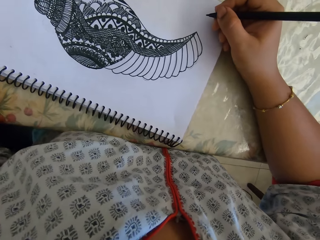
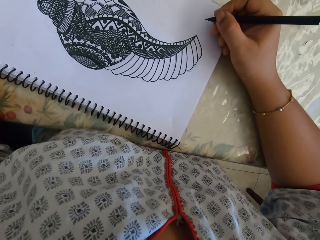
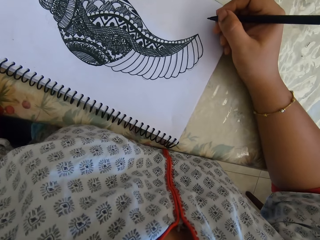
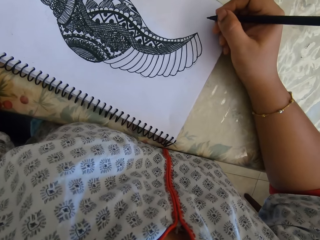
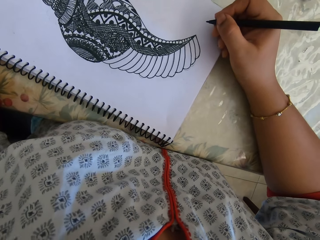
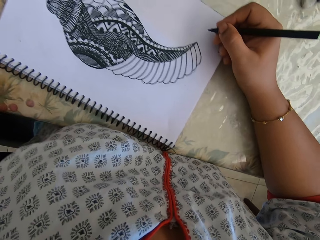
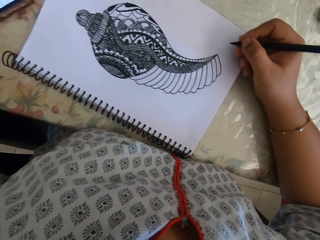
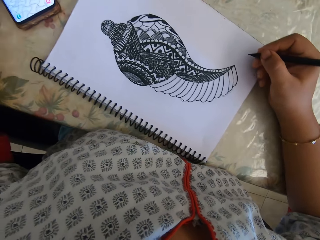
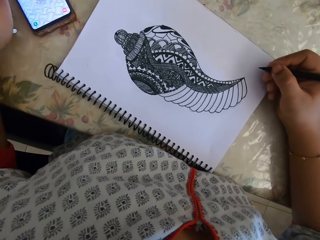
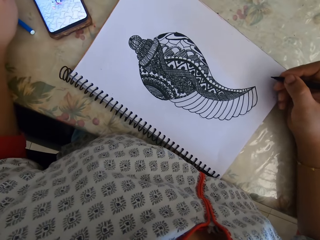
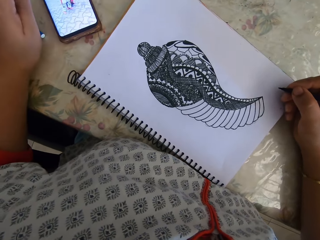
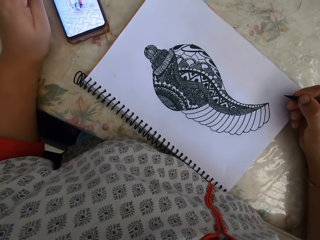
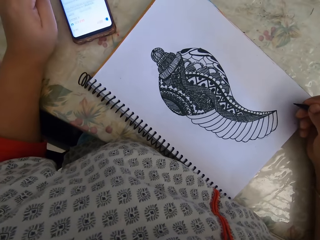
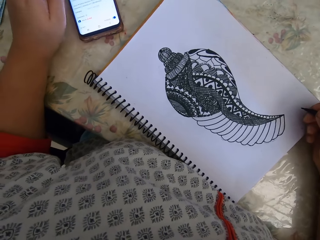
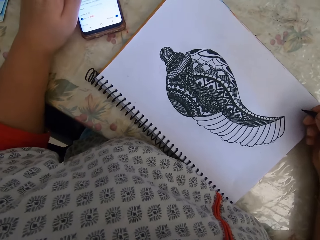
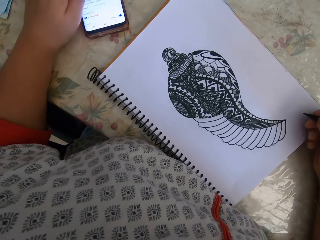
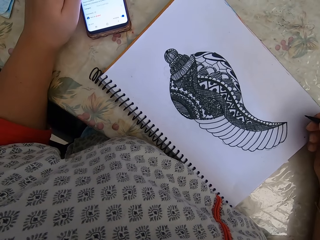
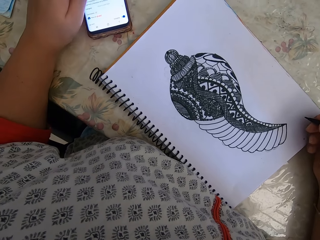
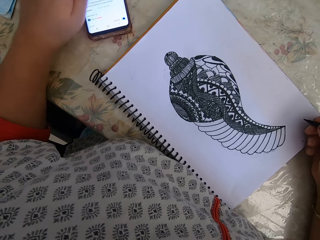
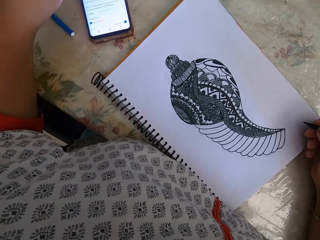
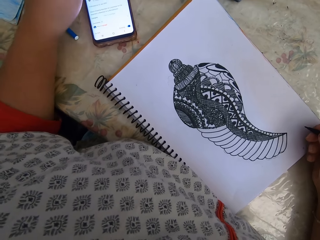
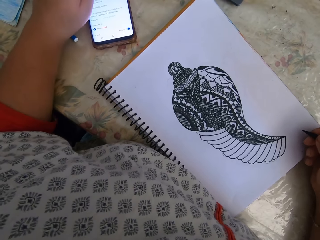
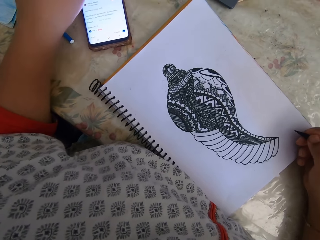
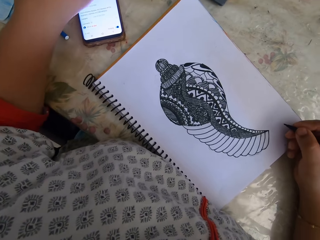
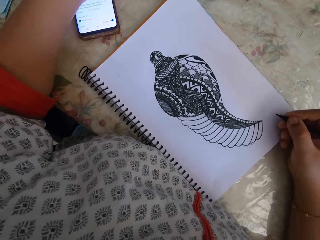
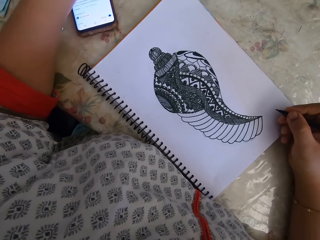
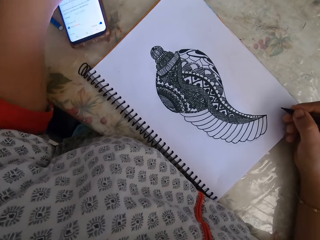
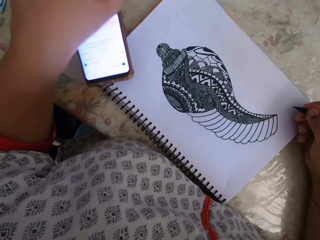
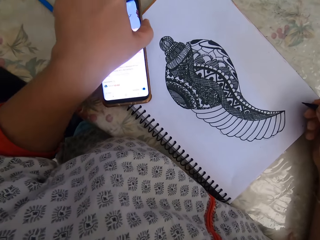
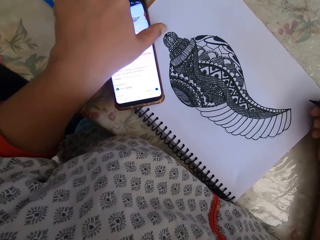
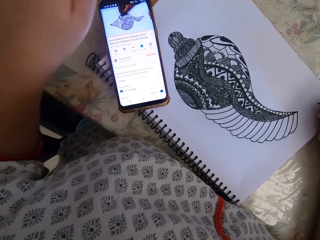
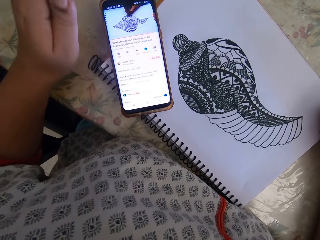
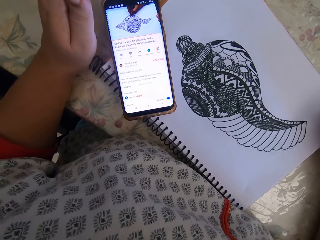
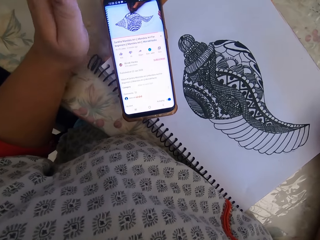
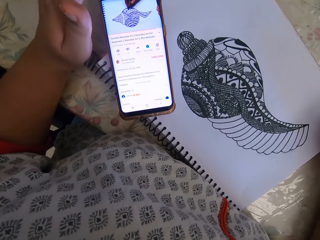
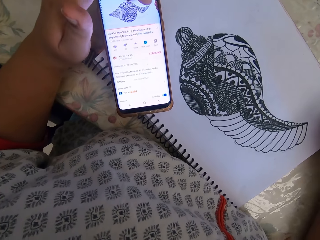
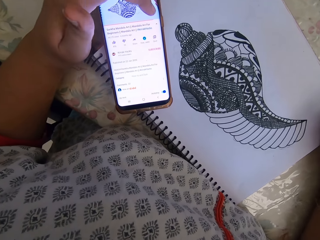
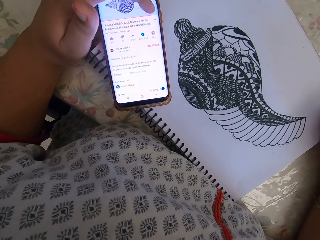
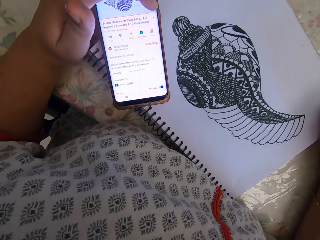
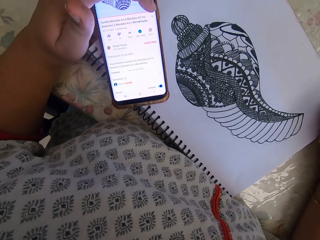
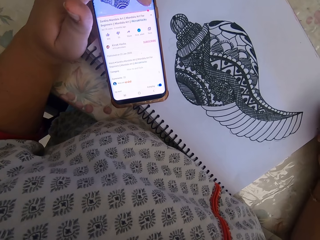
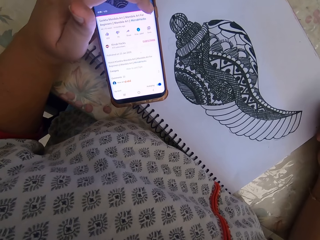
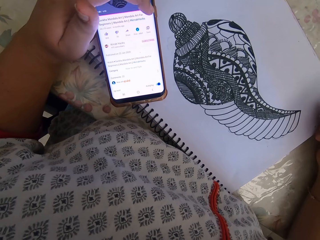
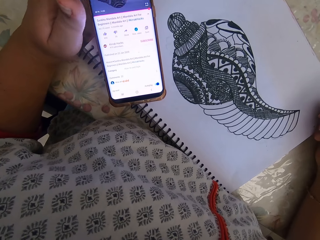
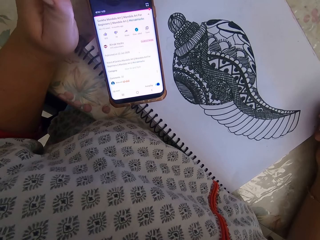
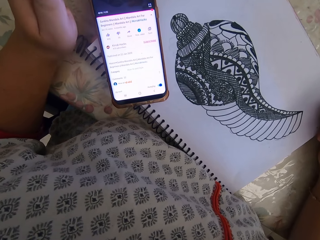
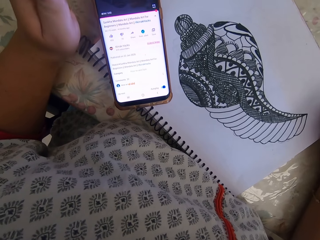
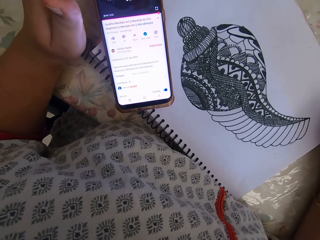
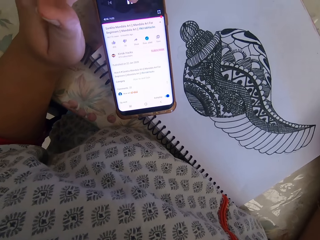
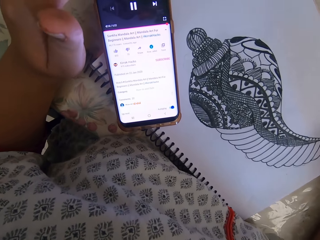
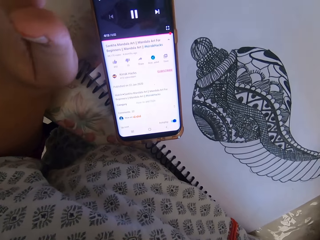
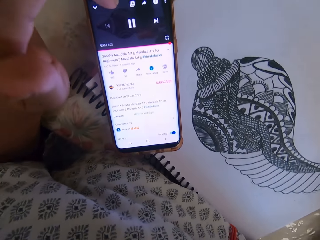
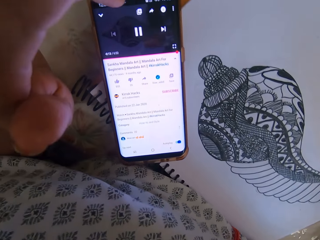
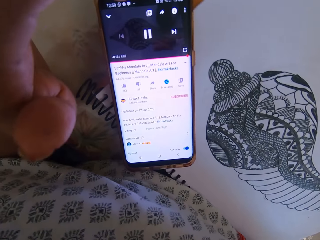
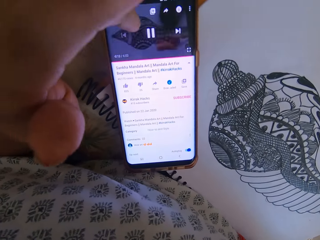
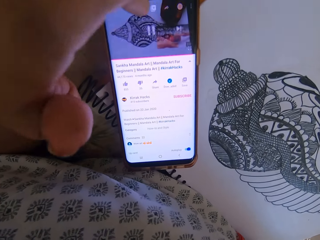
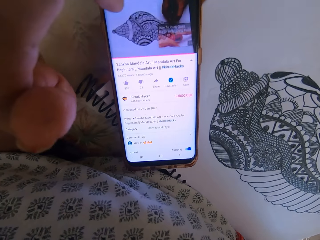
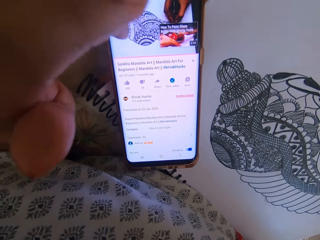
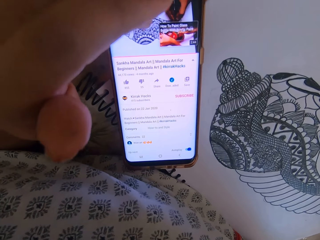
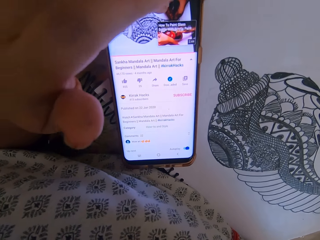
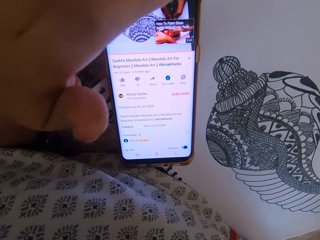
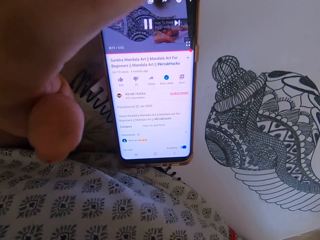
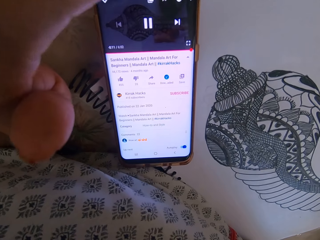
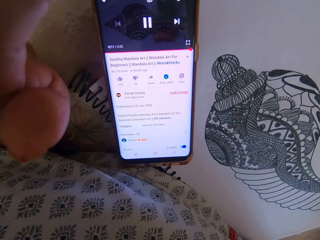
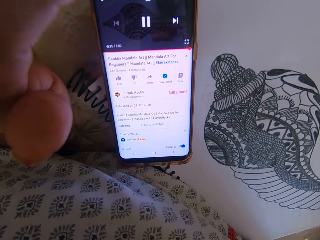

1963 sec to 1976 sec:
The camera wearer uses his phone and plays a video. He picks up the phone. He puts the phone on the table. He uses the phone.

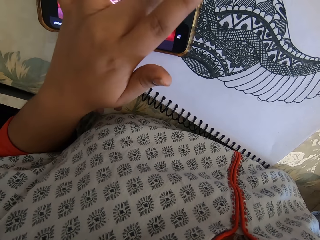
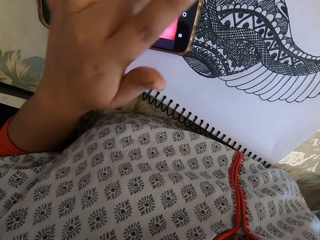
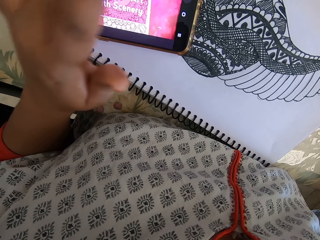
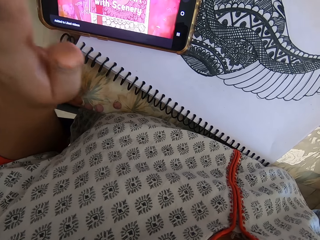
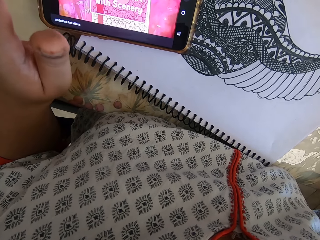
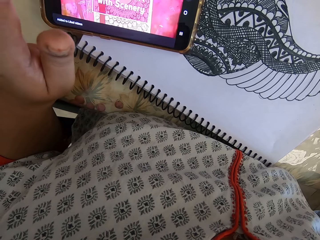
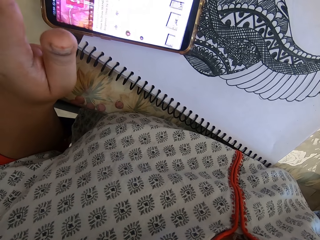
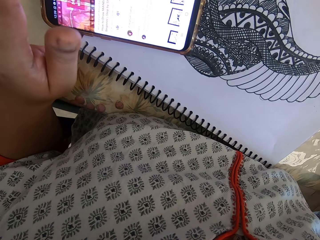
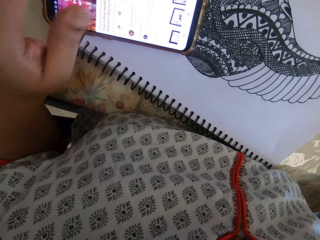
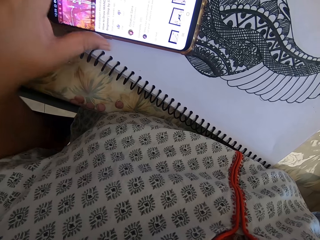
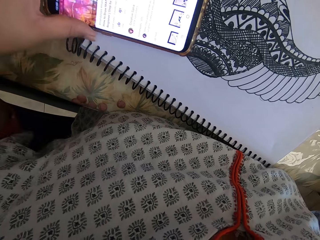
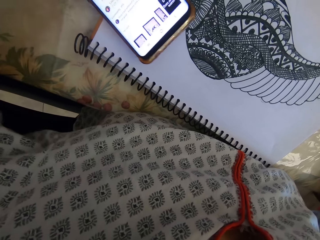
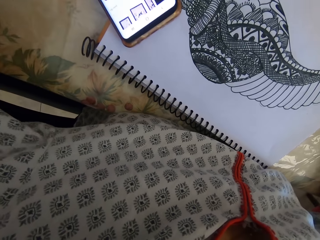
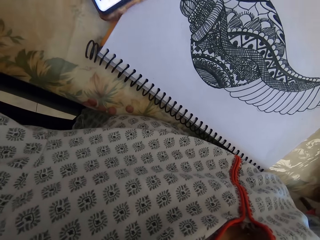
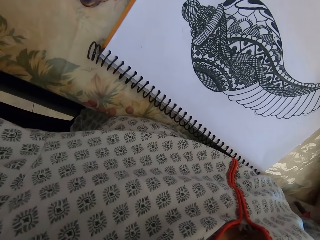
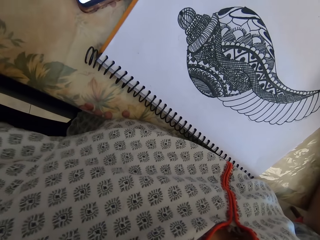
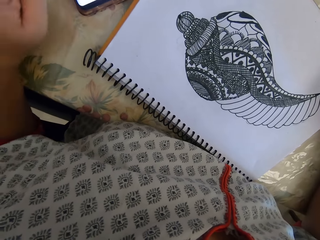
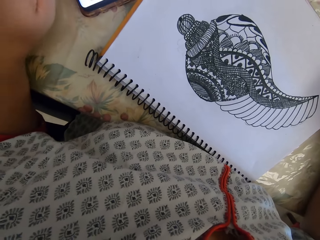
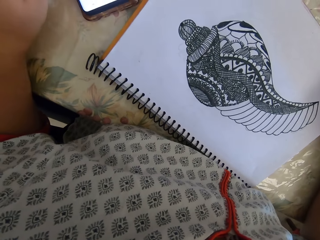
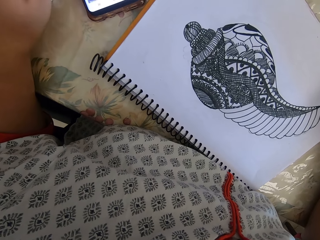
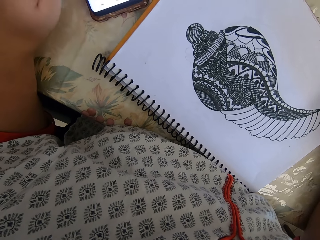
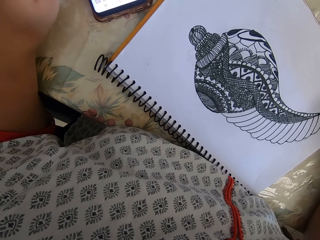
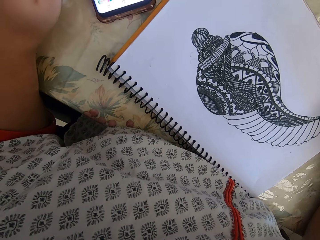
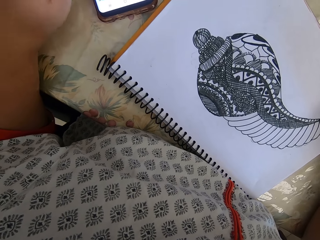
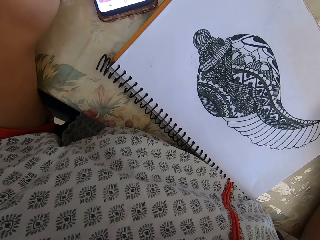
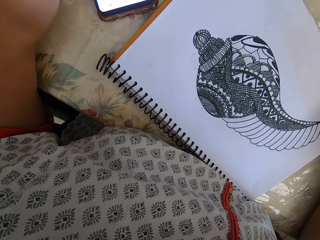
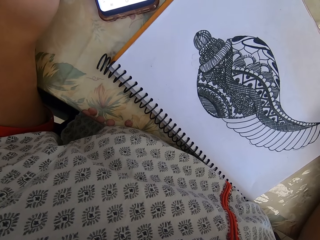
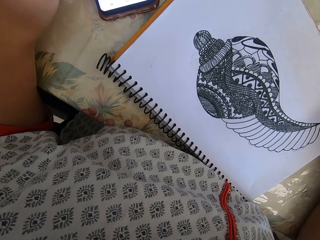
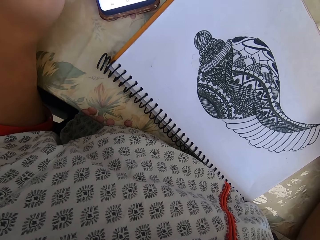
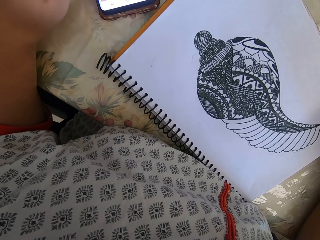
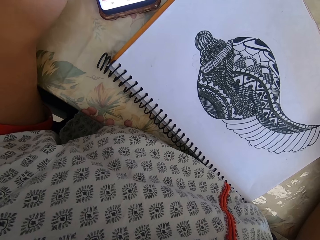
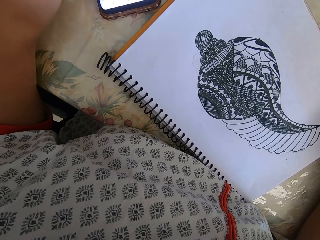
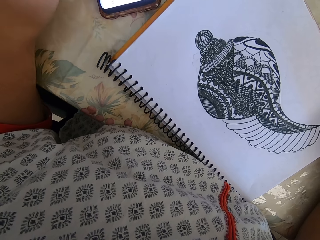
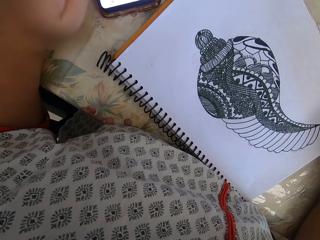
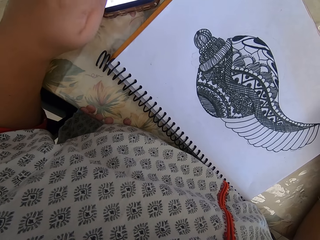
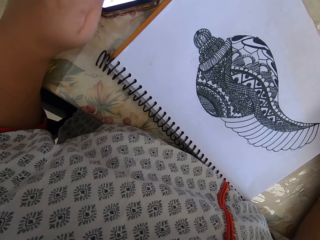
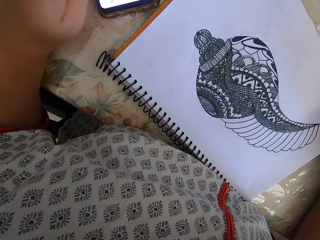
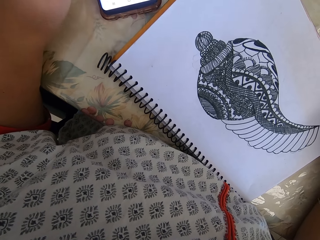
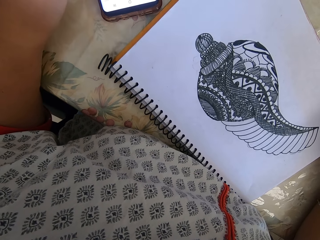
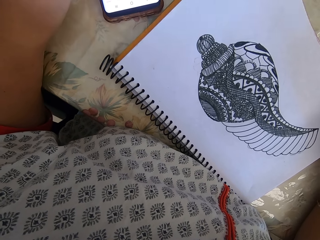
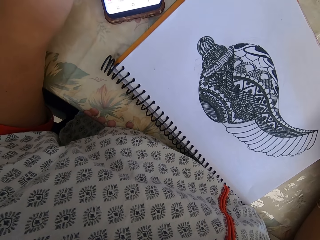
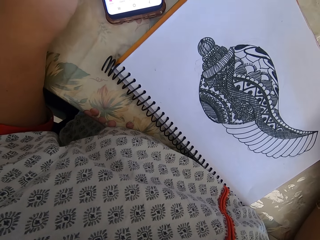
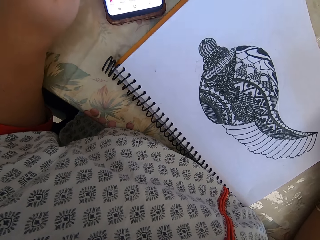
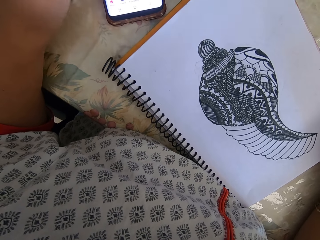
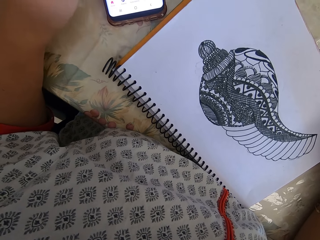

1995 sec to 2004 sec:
The camera wearer moves the phone. They use the phone.
